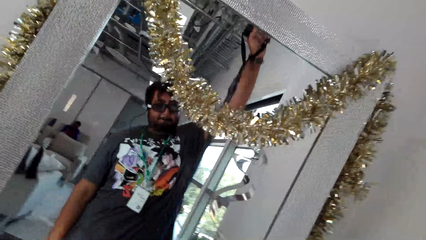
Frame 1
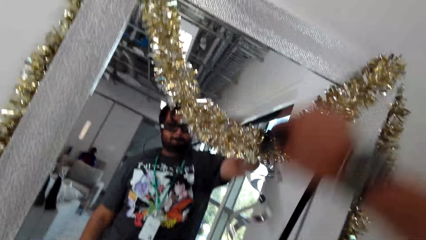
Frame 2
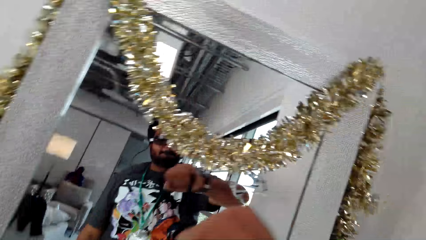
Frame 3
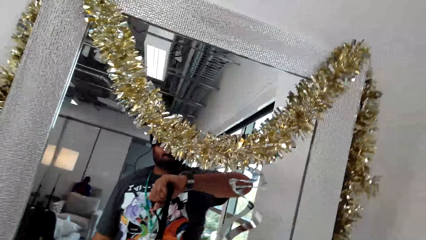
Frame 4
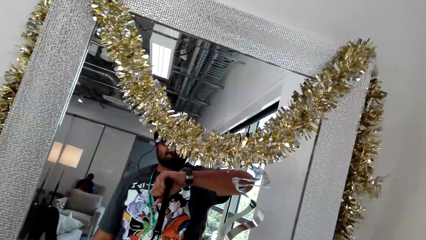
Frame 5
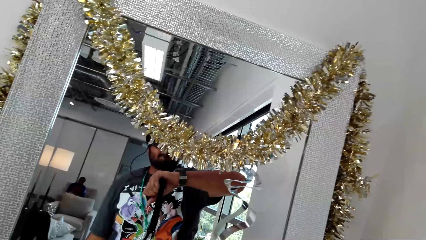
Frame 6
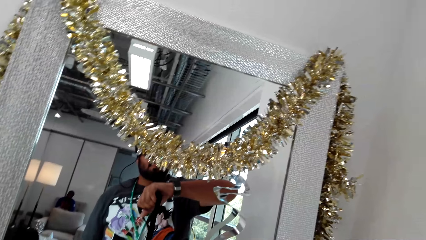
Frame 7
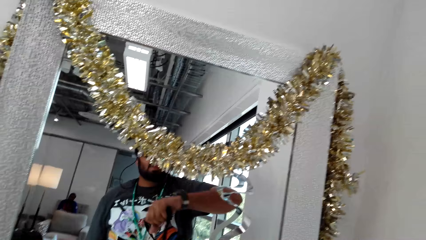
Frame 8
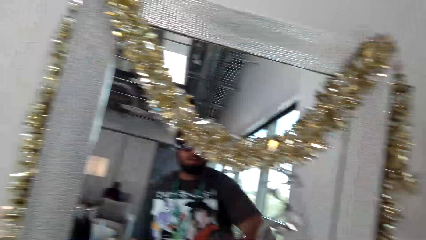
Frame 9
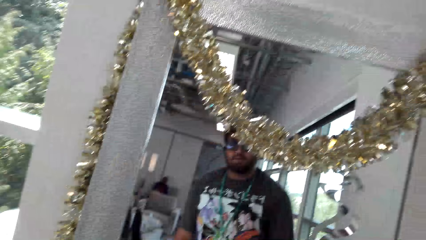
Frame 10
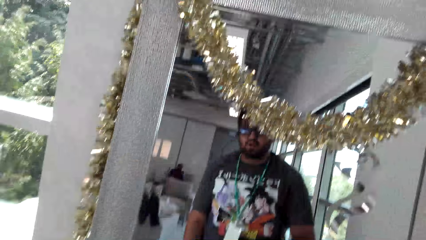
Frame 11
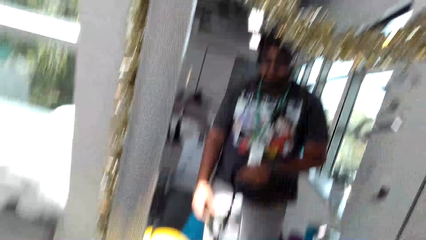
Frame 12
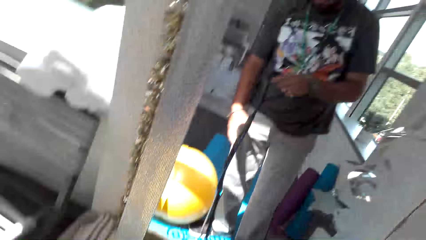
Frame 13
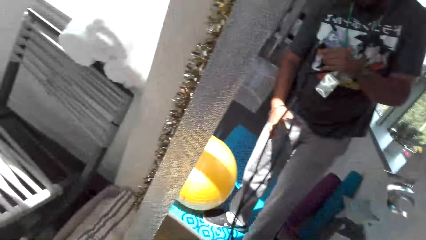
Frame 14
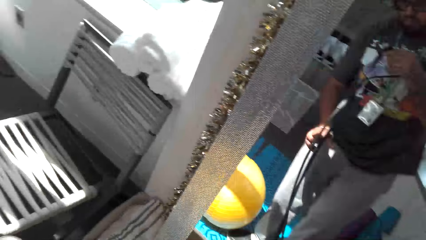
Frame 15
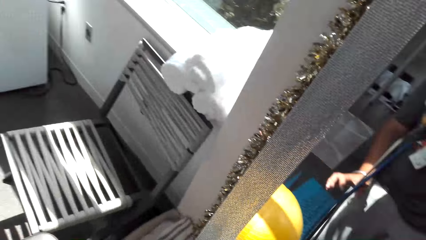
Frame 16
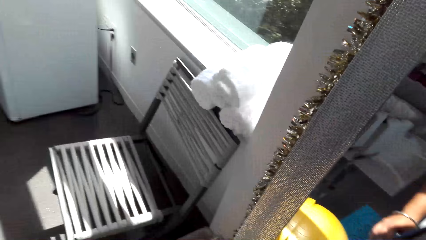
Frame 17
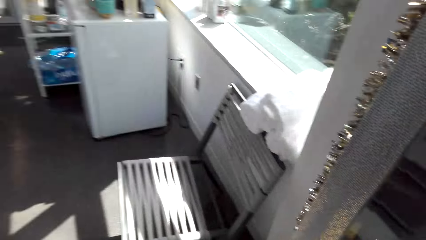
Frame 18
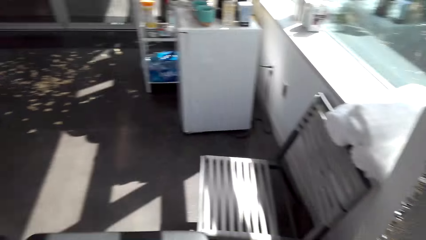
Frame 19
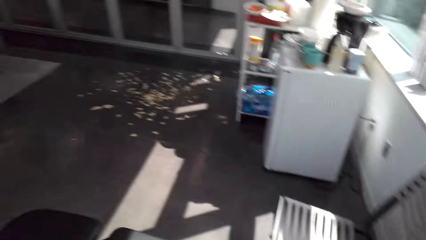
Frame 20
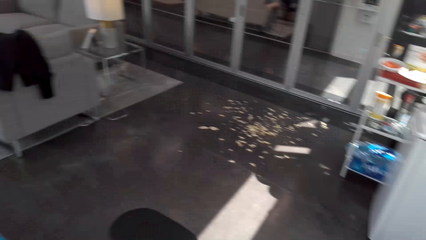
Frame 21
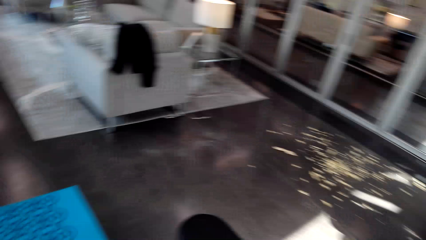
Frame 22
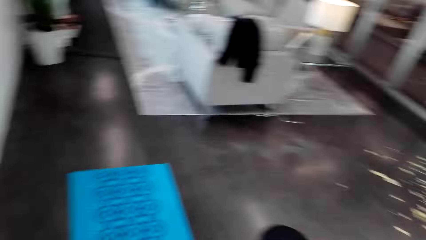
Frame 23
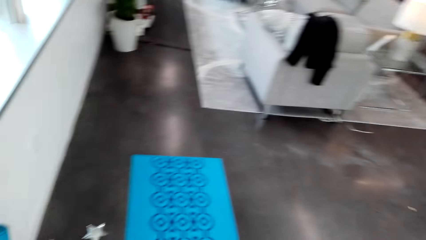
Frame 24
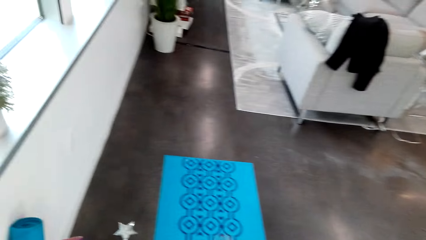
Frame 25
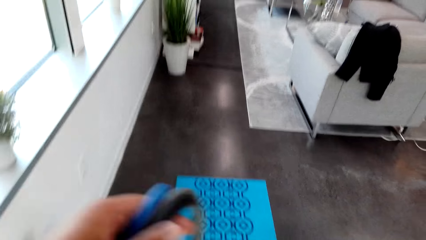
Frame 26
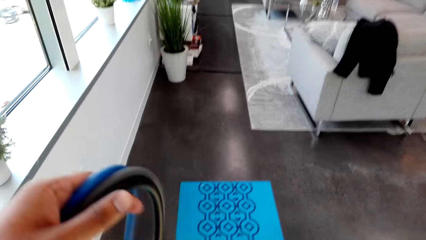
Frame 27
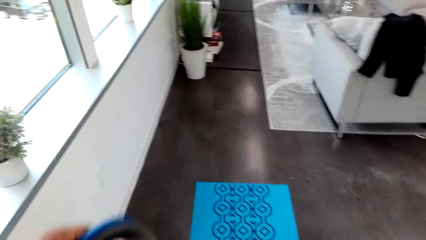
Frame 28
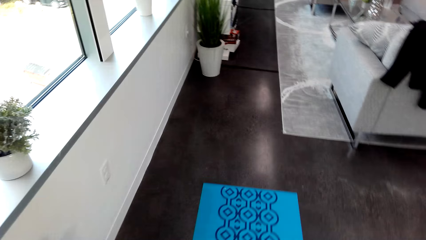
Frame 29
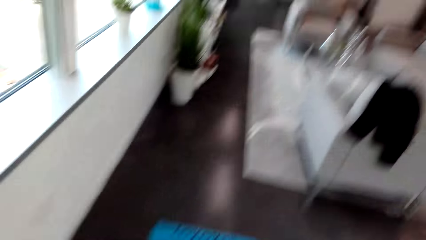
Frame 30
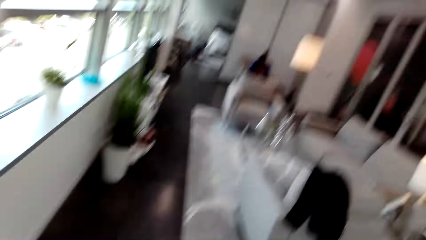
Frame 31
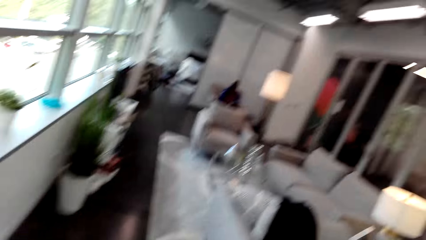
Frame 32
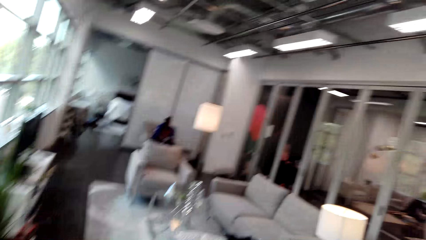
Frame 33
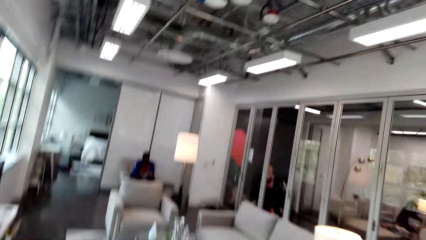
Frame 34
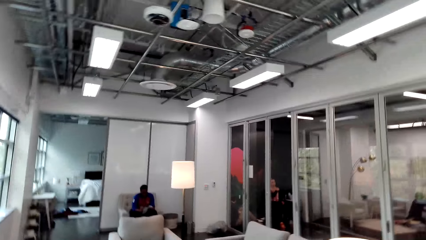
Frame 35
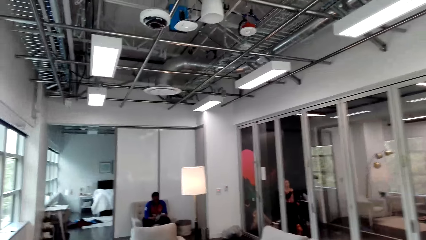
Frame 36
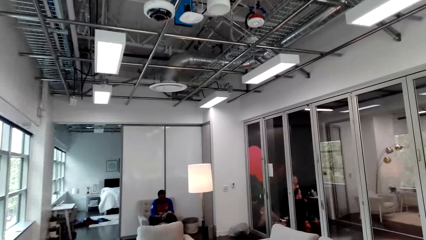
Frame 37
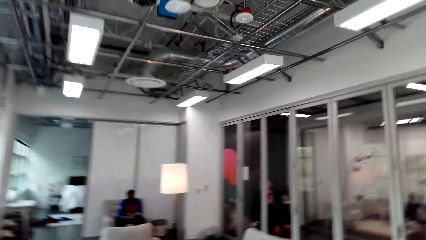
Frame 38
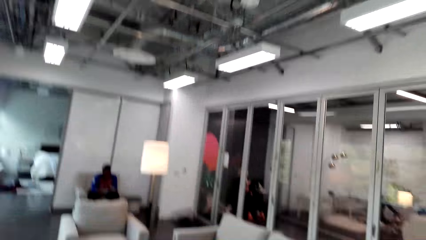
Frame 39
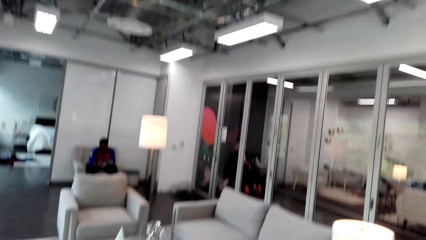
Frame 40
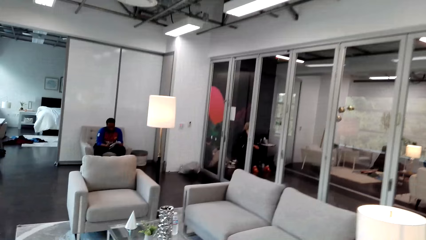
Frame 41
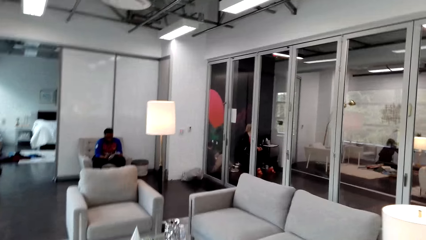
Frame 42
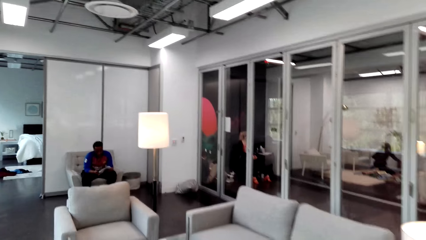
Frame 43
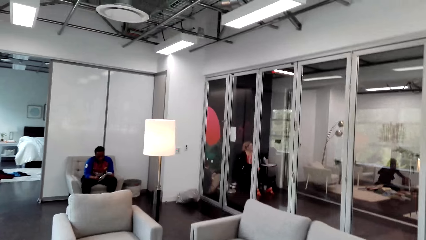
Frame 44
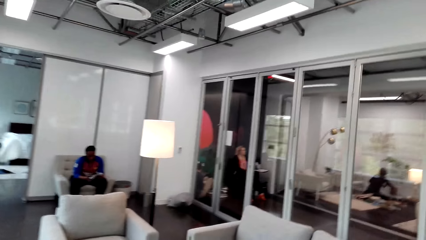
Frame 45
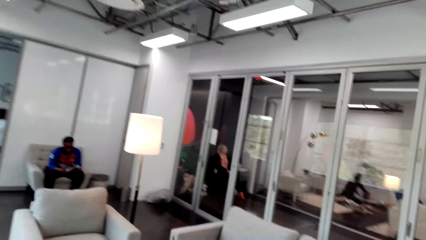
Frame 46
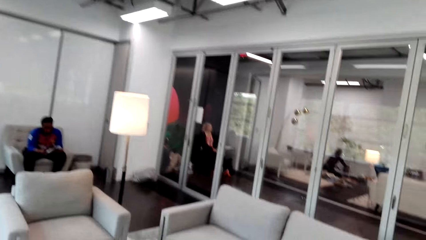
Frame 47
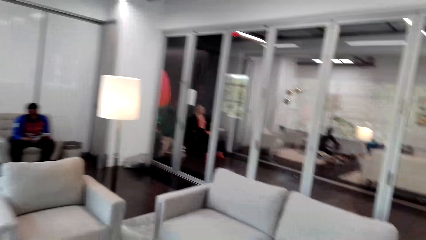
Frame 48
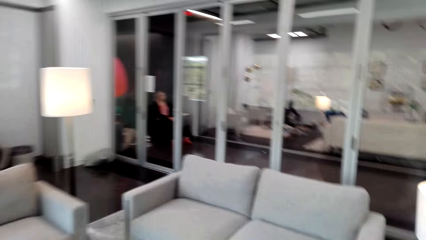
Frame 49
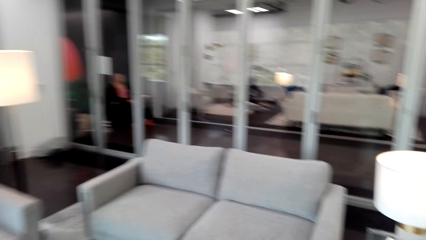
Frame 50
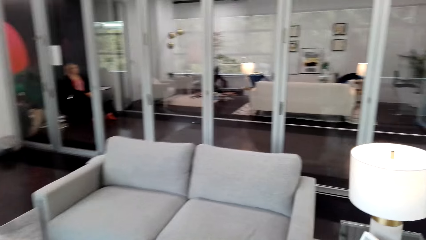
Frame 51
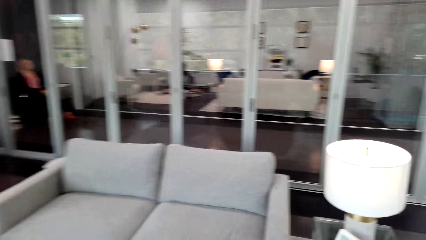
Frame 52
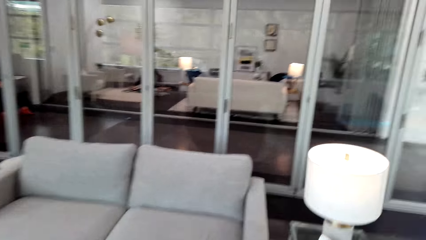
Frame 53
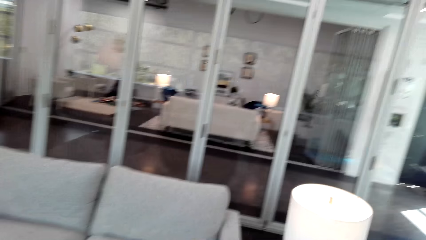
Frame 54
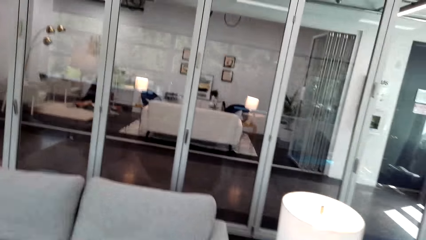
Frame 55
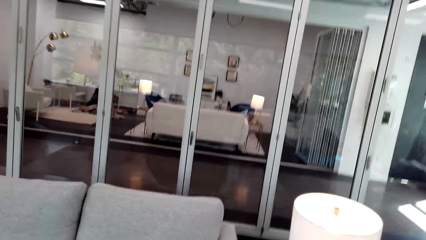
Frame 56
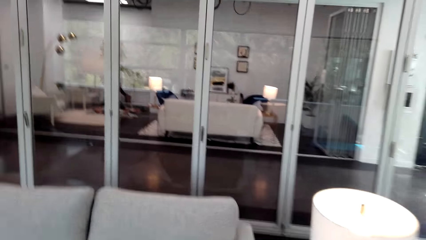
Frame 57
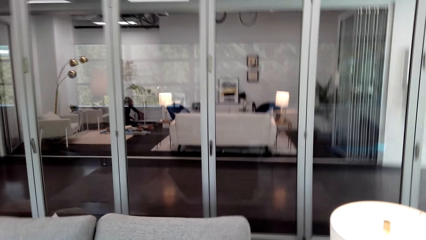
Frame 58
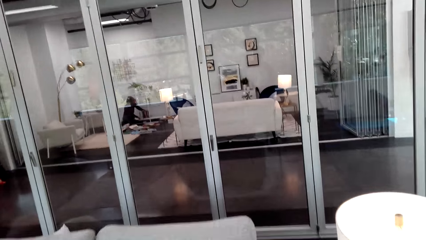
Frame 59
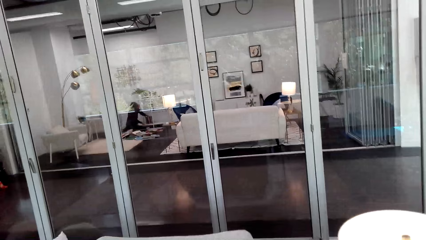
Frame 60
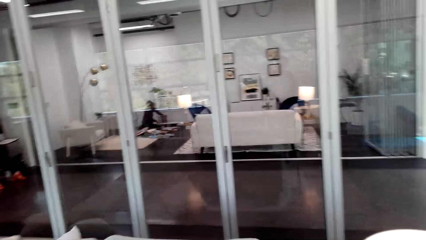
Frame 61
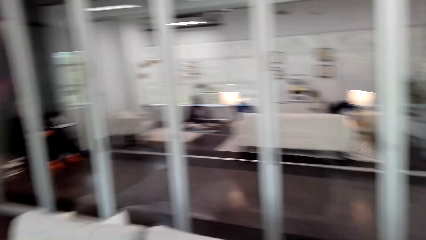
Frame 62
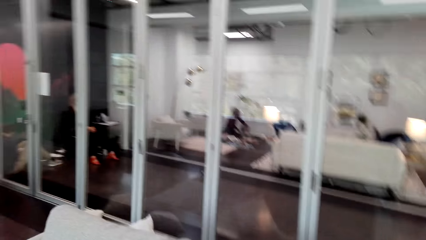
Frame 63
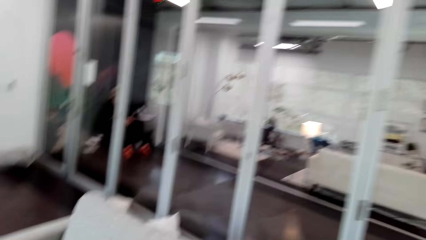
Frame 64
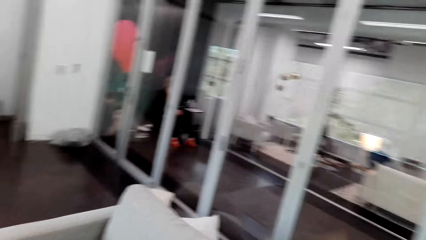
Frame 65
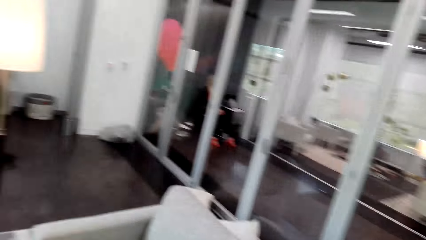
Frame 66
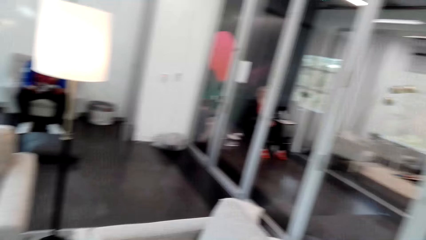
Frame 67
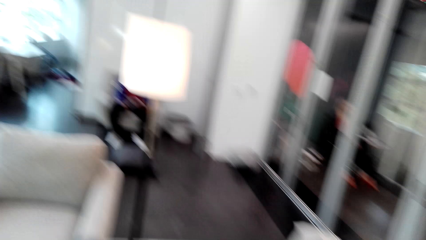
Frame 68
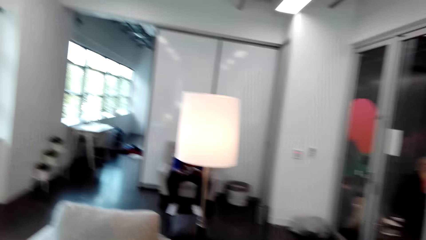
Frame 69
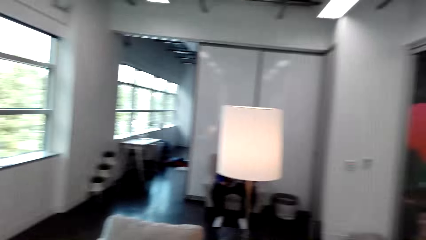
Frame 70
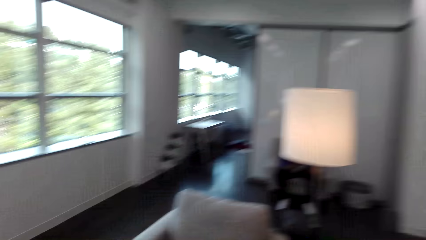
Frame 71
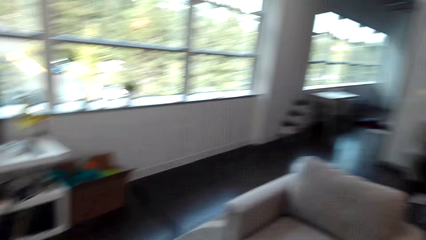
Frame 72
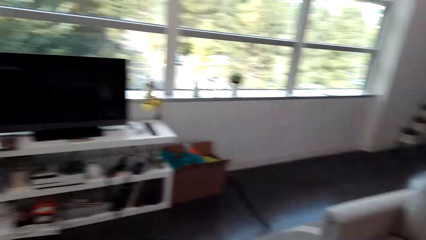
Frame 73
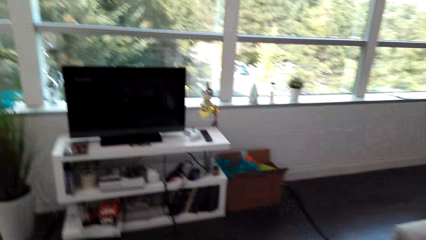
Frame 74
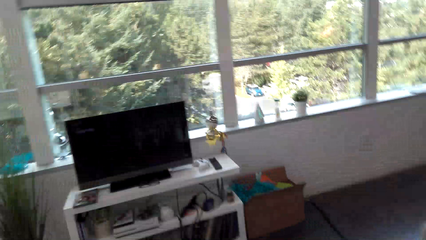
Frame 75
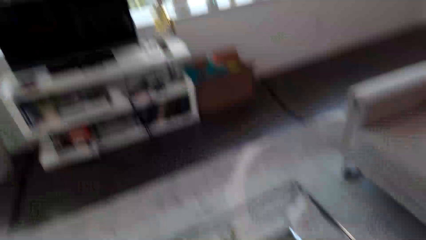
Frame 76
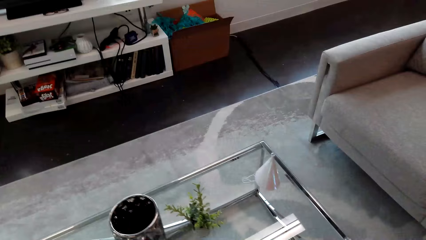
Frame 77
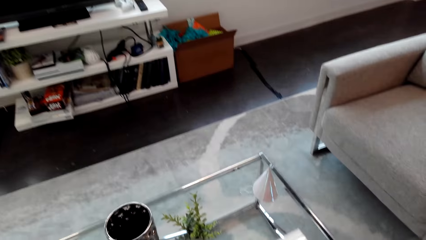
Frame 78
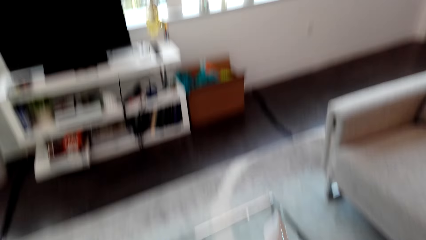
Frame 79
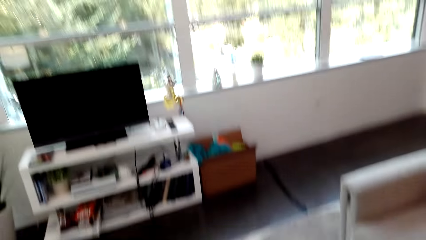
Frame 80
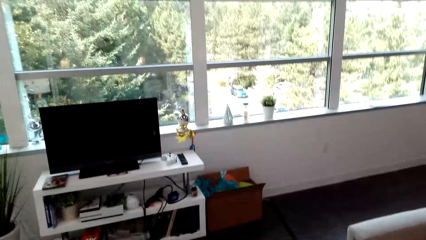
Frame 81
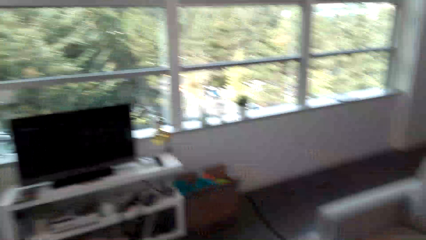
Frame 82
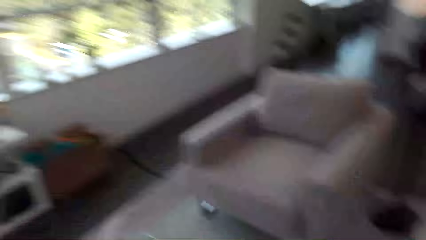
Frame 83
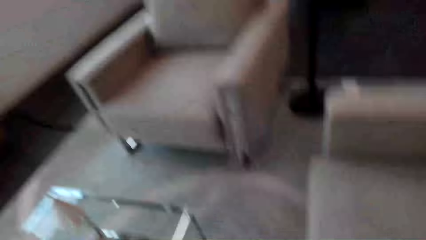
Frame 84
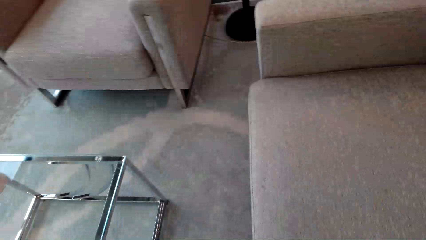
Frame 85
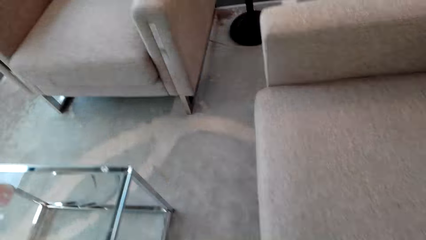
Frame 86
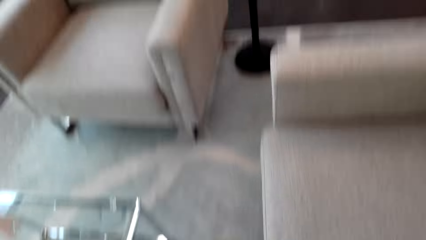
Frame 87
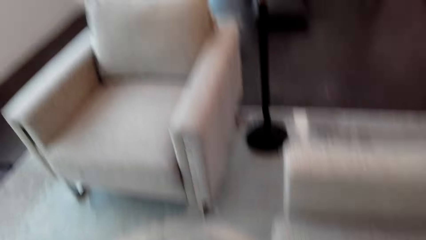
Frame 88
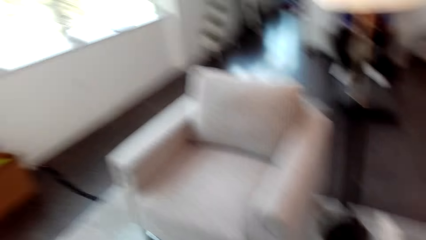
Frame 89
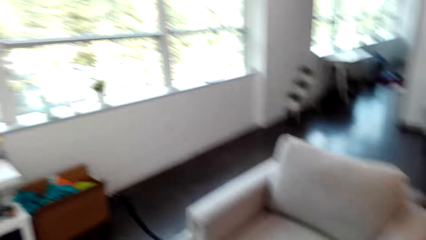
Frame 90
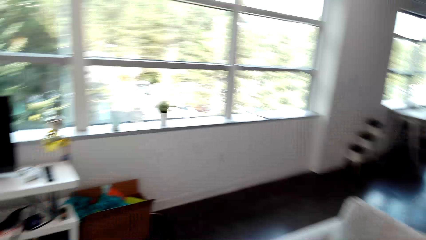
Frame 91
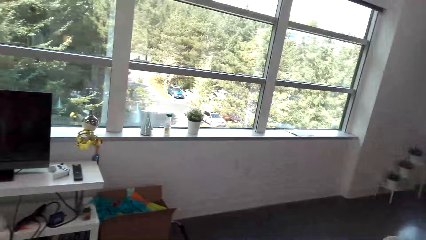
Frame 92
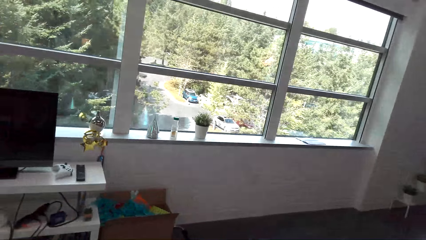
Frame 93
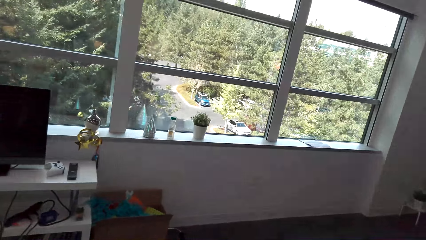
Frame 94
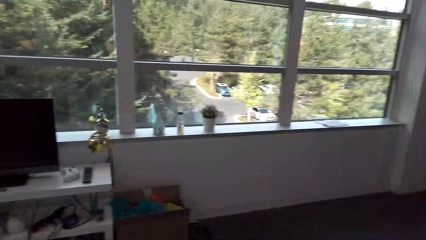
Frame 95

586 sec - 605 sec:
The camera wearer looks at the watch. They talk to a man. They turn. They walk around. They look at the man. They walk to the seat. They look at the glass. They turn. They look at the TV. They walk to the TV.
